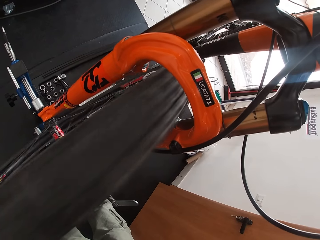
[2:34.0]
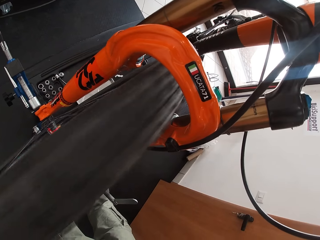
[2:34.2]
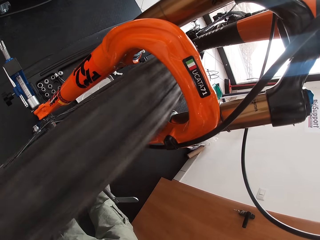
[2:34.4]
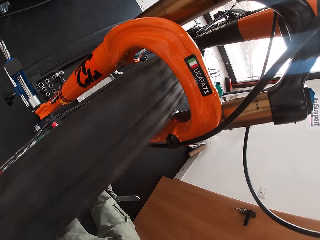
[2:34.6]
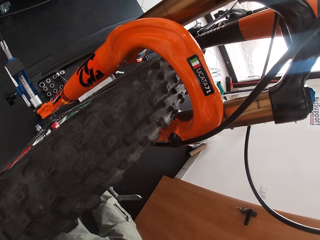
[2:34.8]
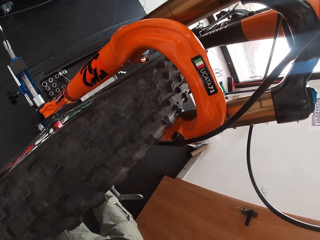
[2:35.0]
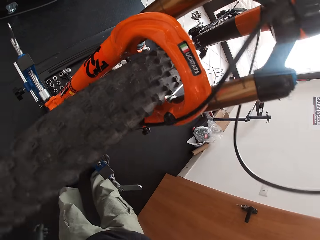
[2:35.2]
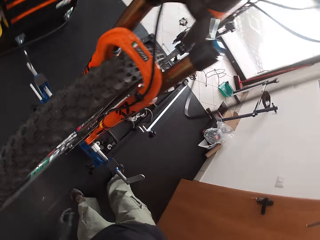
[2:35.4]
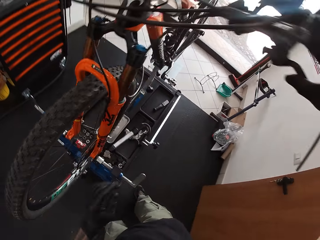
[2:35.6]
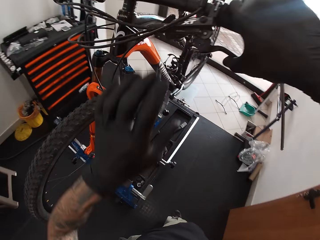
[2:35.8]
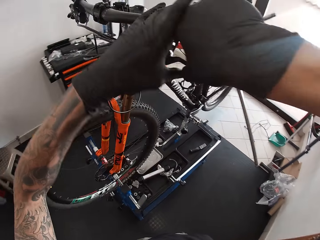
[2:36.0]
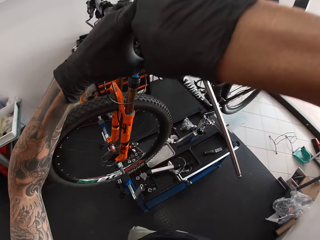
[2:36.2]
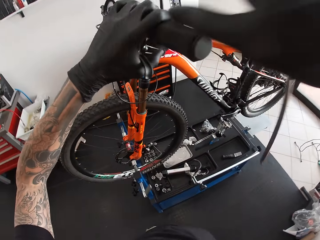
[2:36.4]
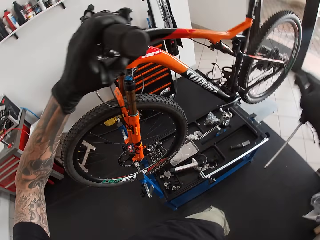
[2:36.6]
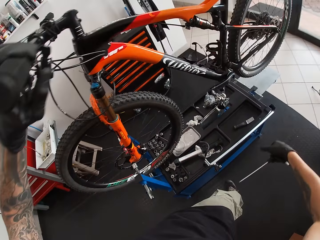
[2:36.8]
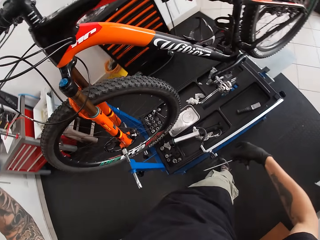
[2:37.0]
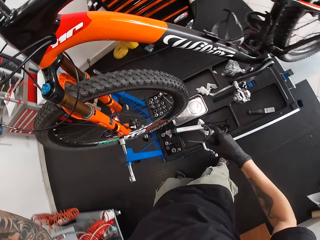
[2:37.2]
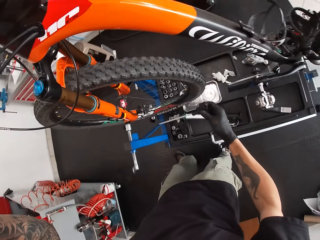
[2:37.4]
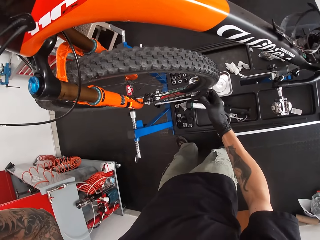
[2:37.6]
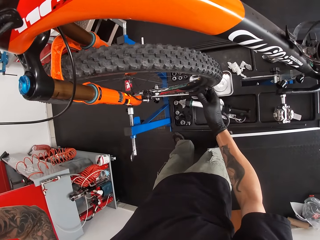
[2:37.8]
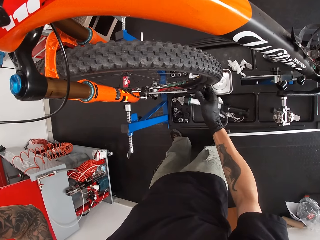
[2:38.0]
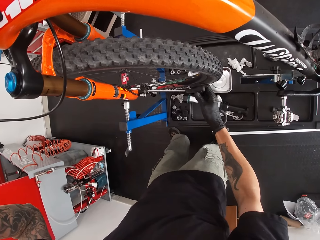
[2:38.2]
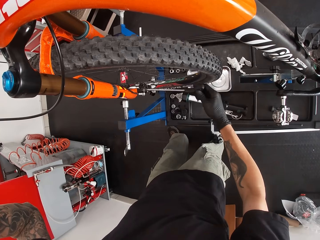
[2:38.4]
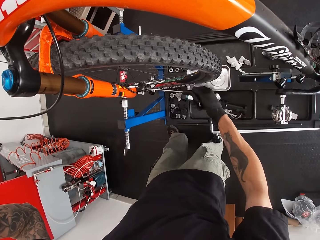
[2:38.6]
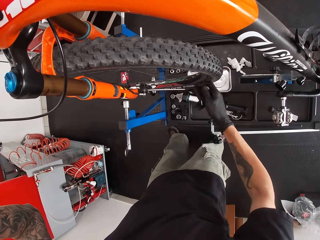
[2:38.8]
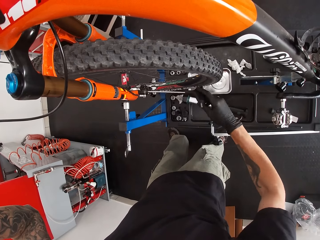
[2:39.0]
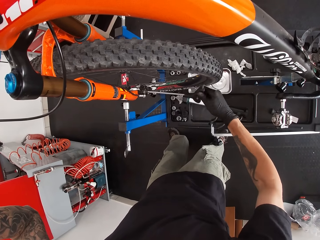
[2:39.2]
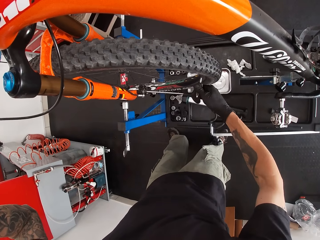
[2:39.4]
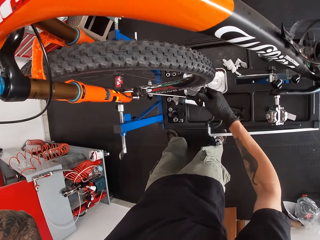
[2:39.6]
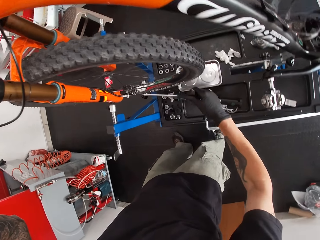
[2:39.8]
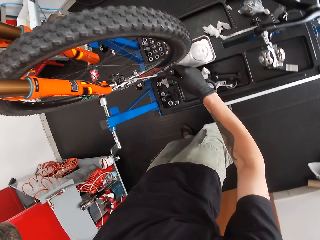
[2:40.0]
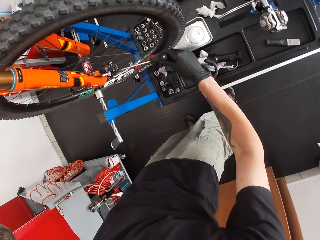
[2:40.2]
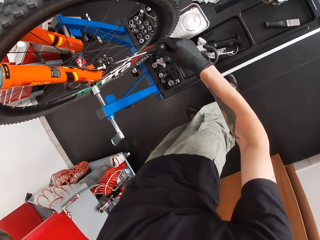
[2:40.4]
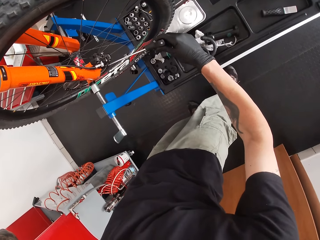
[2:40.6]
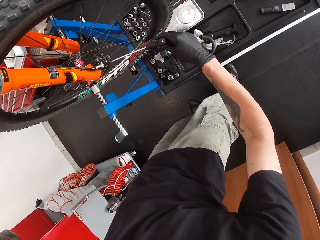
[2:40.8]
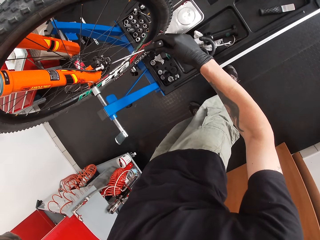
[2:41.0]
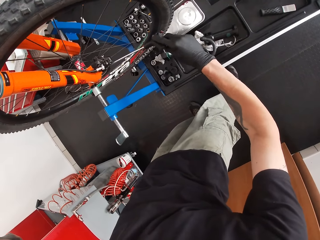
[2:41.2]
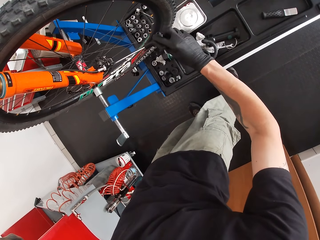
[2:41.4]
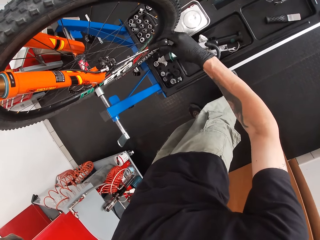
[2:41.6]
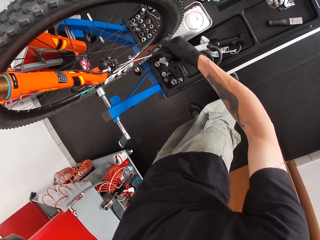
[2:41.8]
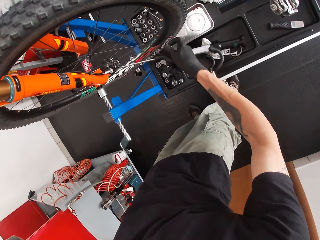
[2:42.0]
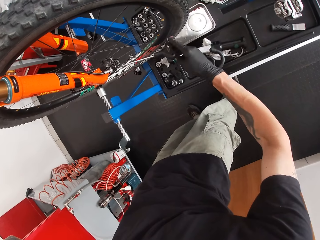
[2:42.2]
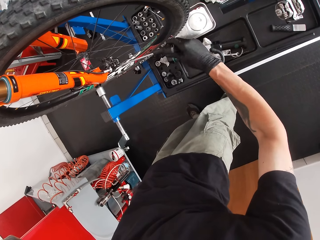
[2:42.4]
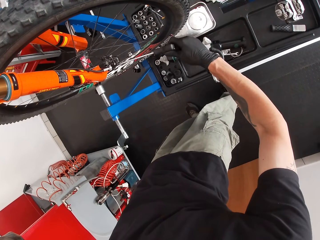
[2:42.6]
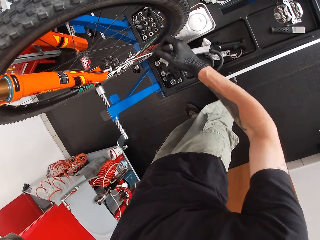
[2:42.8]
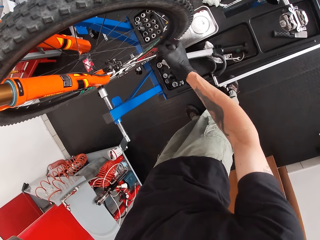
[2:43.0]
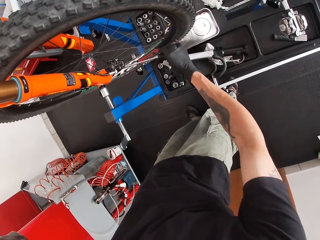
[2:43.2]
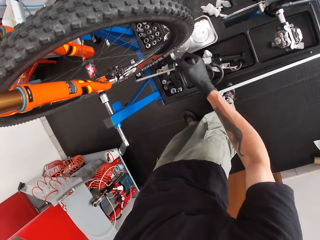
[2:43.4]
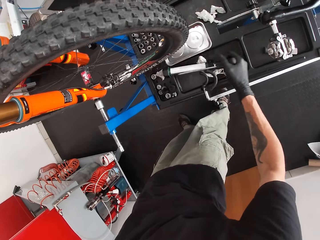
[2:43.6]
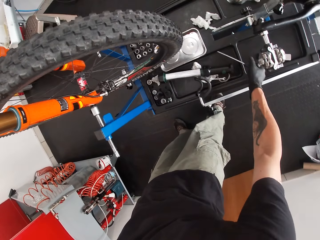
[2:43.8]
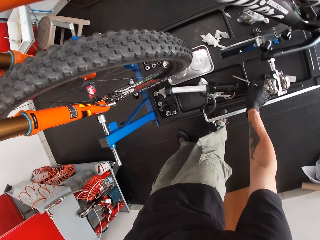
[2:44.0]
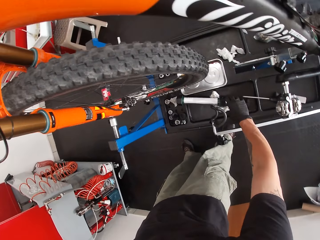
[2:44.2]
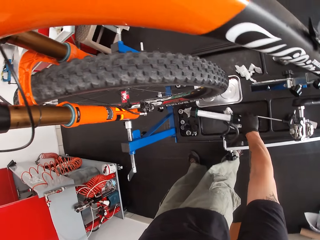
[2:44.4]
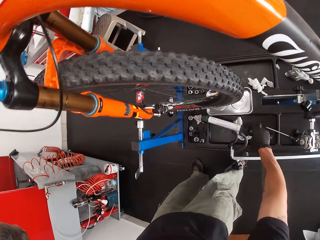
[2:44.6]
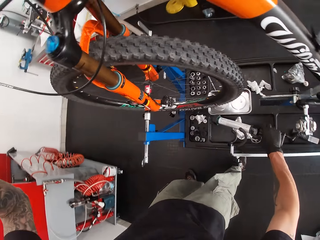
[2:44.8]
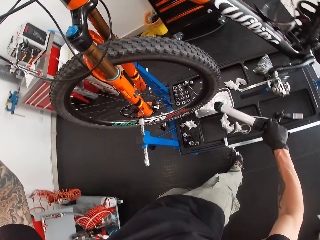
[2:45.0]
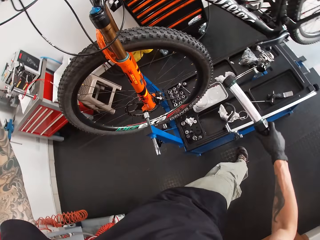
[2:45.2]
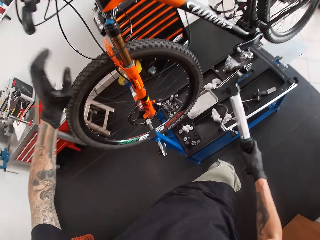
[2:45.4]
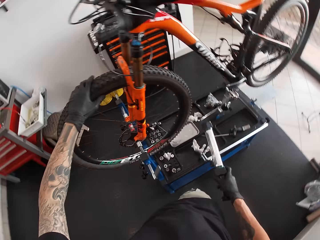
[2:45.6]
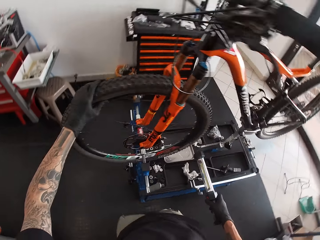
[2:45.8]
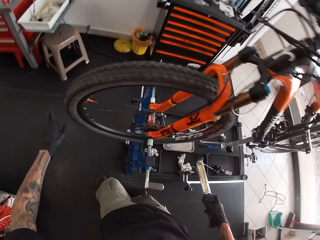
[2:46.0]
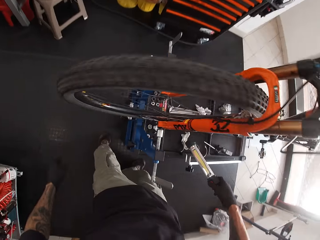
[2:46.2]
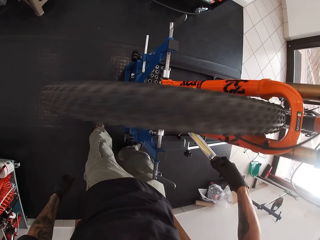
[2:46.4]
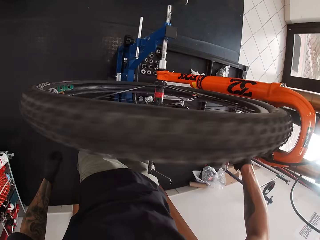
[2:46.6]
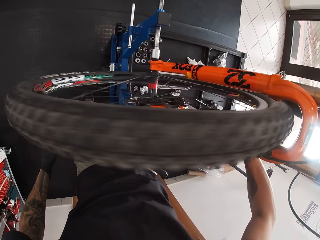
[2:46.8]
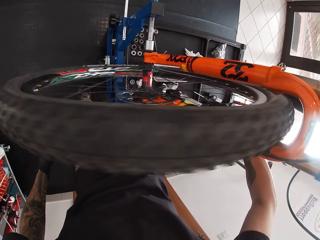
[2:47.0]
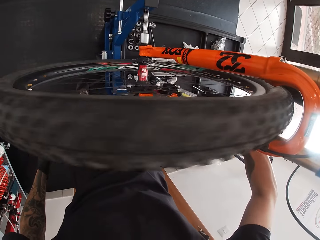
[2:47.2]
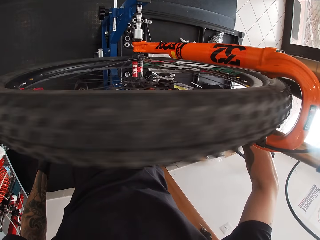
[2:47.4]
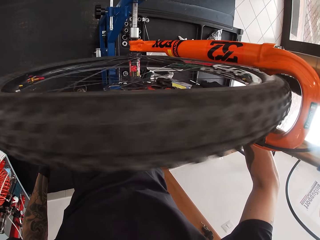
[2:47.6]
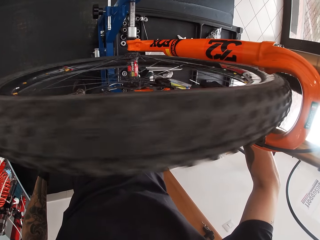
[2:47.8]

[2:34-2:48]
The camera wearer holds the bicycle handlebar with both hands. He holds the brake pad. He tightens a bolt on the wheel hub with the T spanner in his right hand. He repairs the bicycle. He drops the T spanner on the work bench with his right hand. He picks up the lamp on the work bench with his right hand. He turns the bicycle tyre with his left hand.

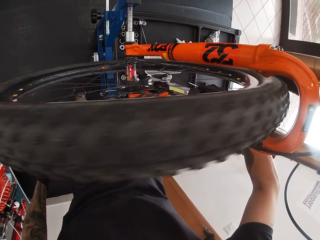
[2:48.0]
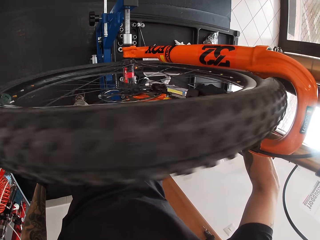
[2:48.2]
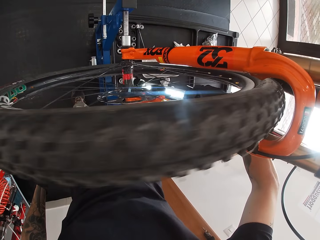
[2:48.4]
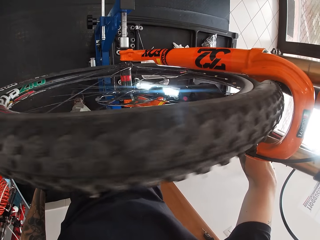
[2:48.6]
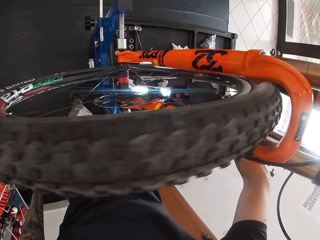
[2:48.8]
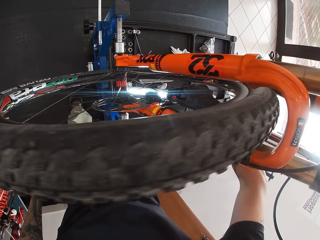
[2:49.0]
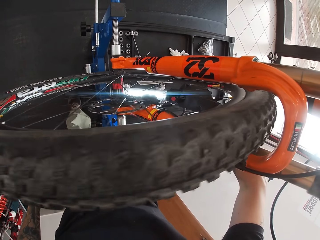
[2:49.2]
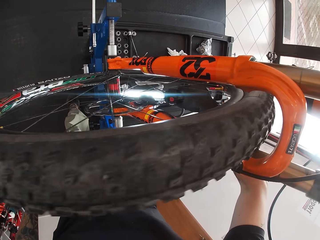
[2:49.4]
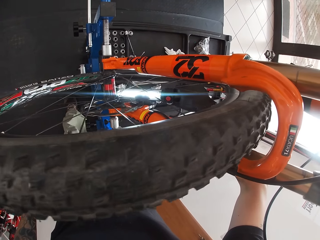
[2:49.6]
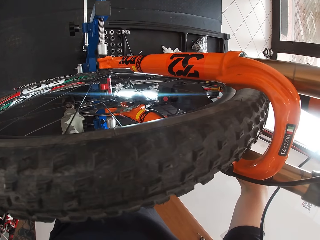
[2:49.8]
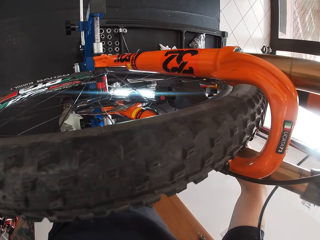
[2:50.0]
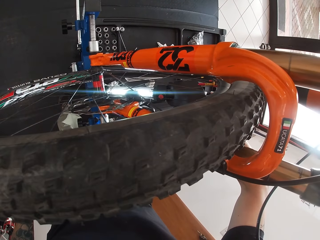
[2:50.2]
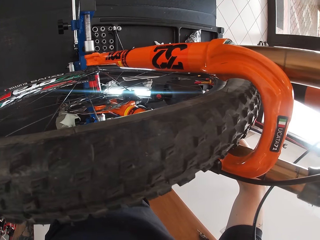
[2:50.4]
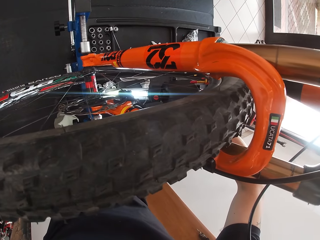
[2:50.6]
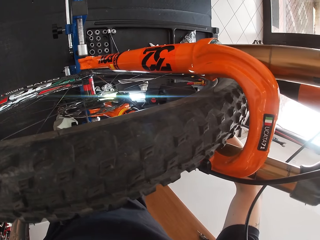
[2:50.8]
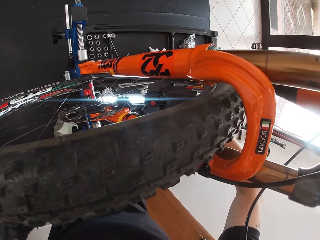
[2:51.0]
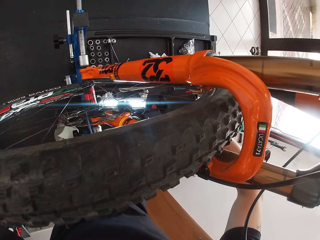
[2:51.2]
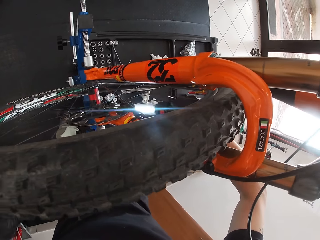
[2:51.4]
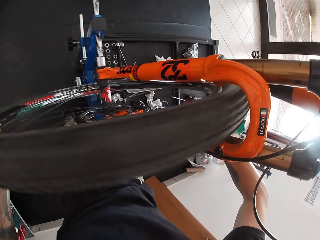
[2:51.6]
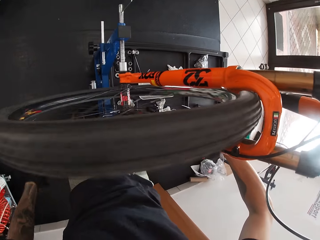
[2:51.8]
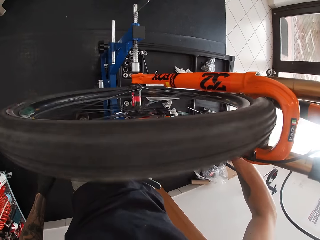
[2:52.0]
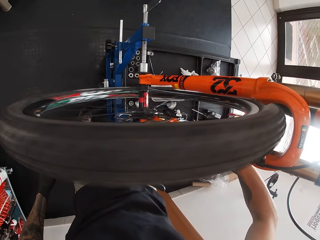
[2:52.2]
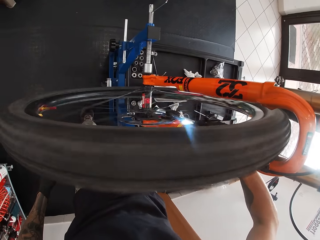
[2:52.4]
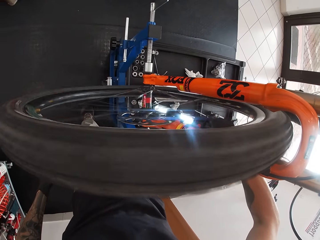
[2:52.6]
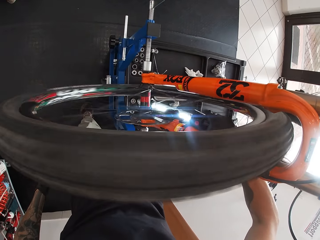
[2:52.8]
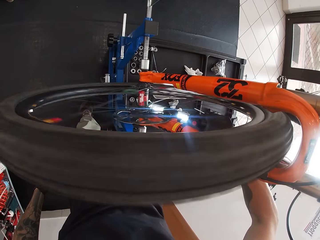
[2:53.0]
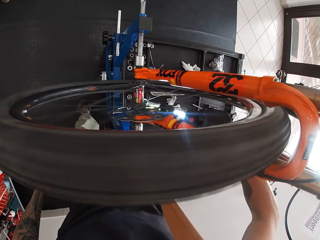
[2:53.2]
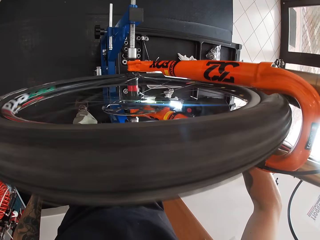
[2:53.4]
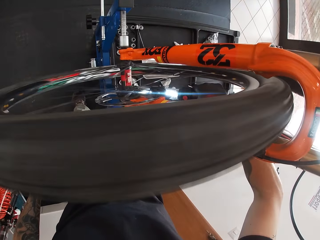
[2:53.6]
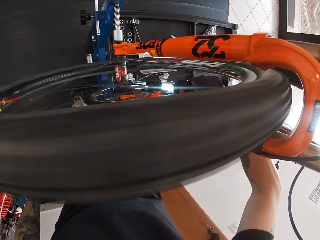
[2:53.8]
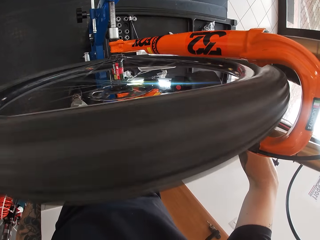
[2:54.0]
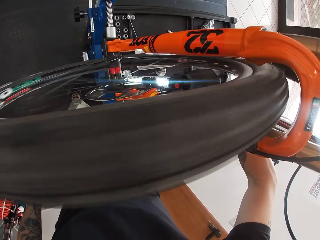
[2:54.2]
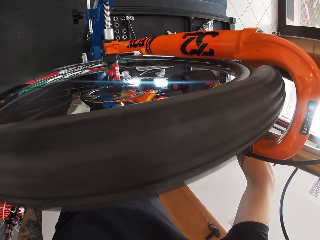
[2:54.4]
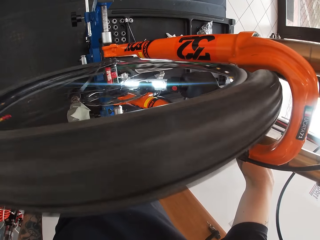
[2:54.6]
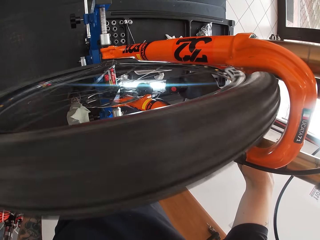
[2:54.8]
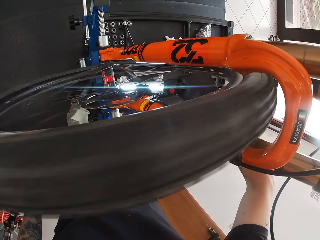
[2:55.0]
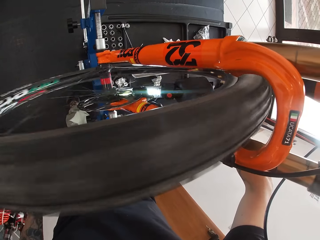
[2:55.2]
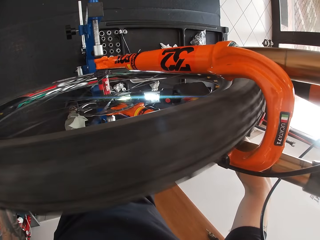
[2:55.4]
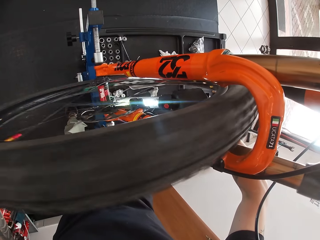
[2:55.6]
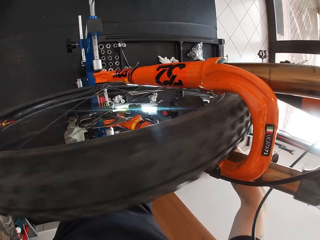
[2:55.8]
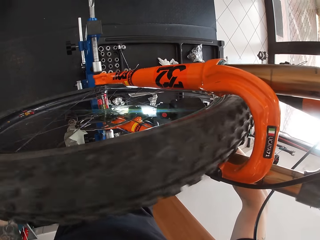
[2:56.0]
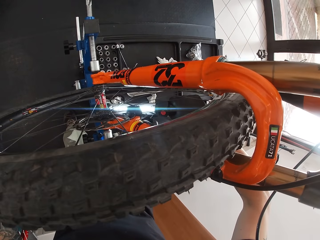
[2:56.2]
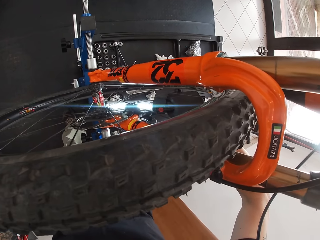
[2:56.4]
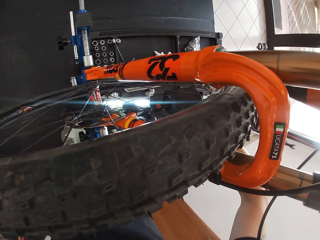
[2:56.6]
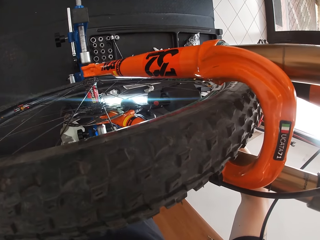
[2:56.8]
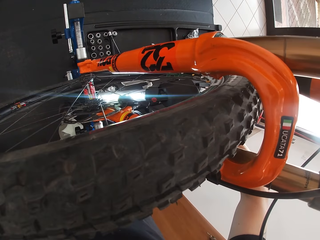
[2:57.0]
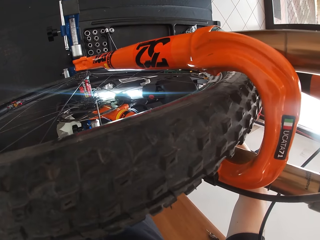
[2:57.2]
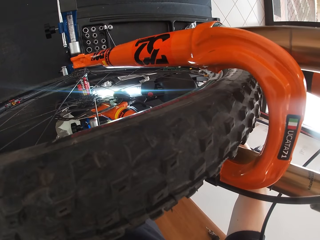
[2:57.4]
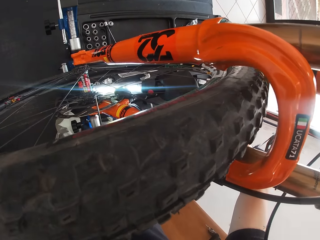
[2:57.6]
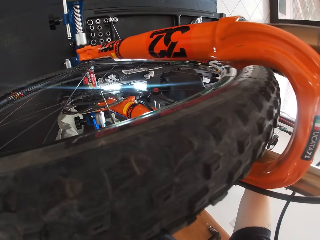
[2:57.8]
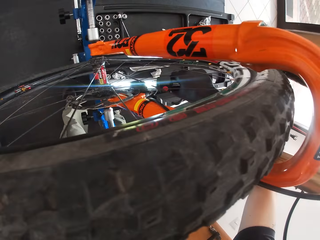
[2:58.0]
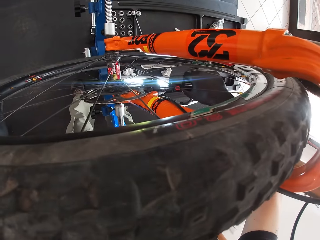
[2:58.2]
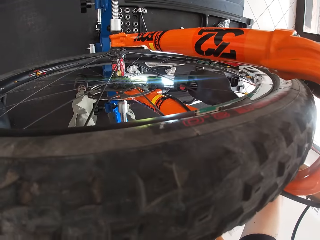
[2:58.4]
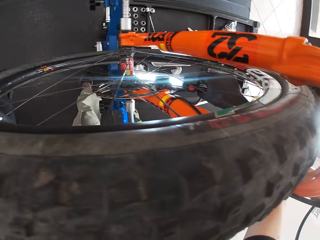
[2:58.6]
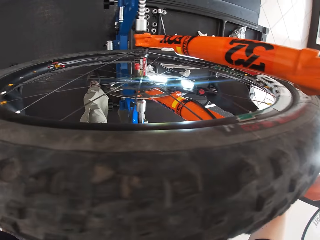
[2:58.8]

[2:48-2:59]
The camera wearer turns on the torch. They spin the wheel. They look at the bicycle using the torch.
